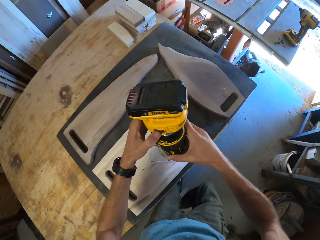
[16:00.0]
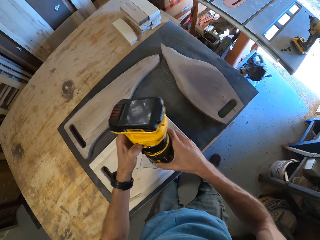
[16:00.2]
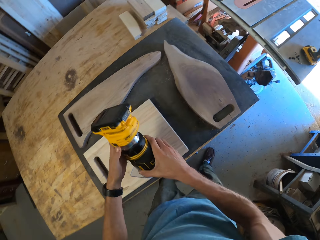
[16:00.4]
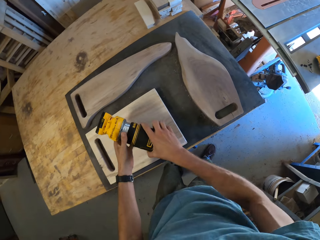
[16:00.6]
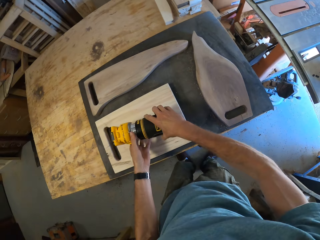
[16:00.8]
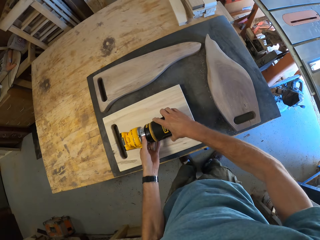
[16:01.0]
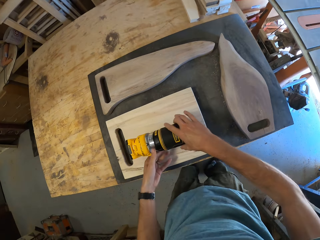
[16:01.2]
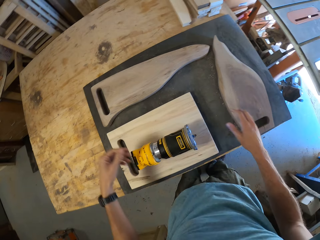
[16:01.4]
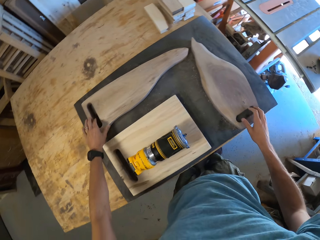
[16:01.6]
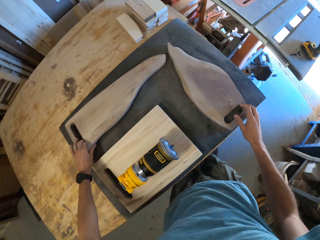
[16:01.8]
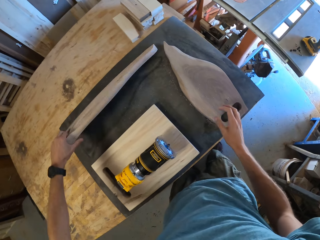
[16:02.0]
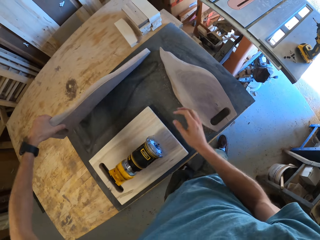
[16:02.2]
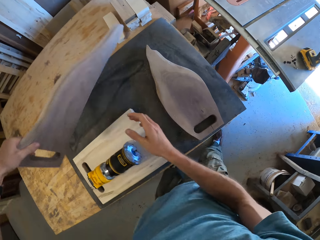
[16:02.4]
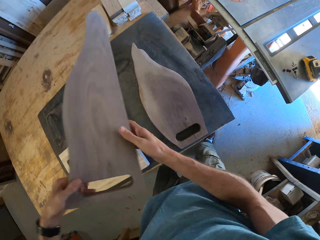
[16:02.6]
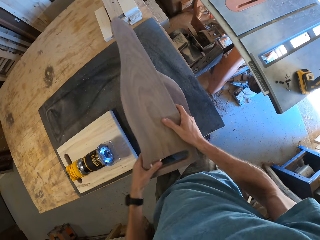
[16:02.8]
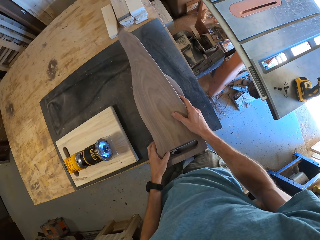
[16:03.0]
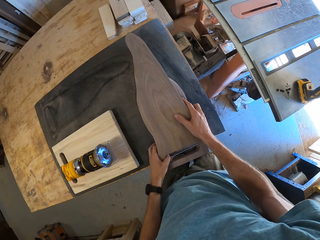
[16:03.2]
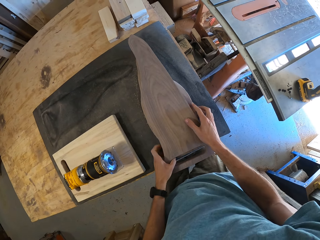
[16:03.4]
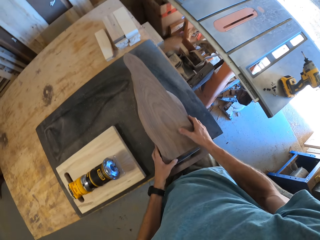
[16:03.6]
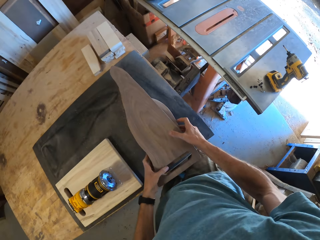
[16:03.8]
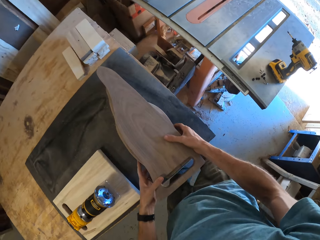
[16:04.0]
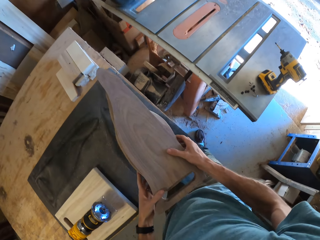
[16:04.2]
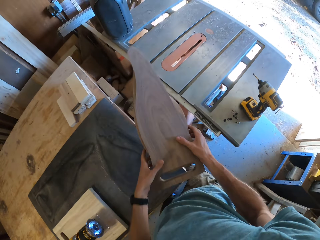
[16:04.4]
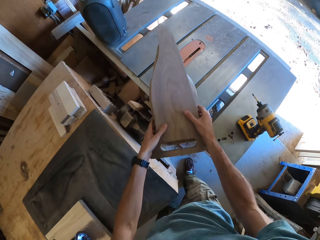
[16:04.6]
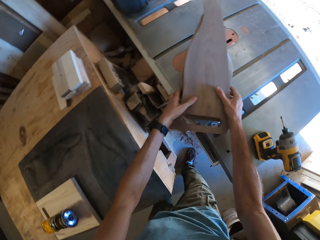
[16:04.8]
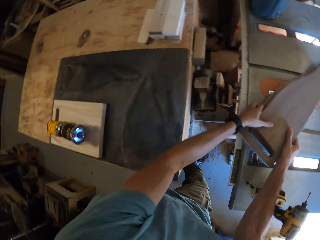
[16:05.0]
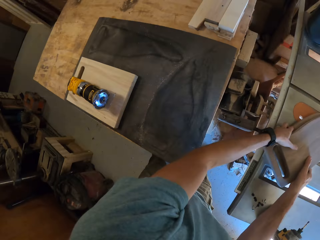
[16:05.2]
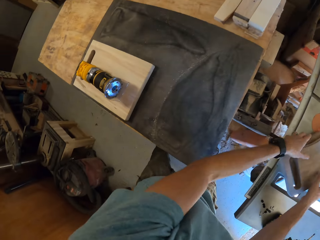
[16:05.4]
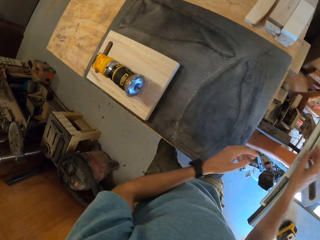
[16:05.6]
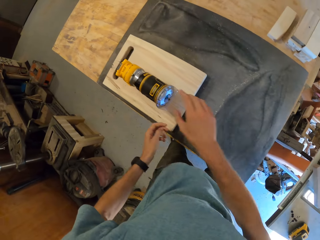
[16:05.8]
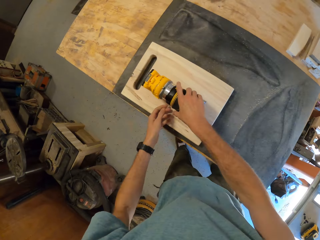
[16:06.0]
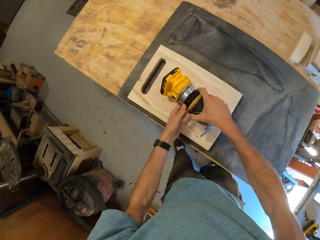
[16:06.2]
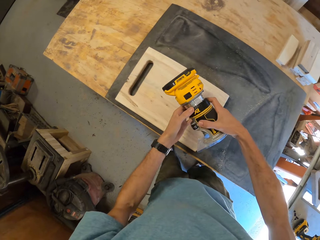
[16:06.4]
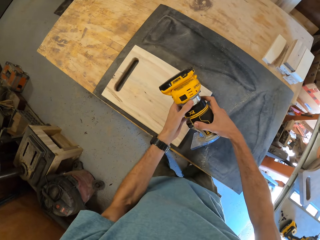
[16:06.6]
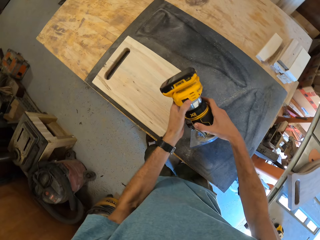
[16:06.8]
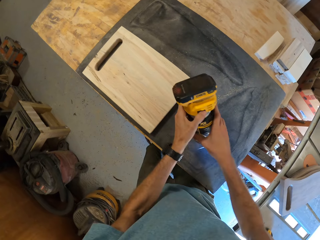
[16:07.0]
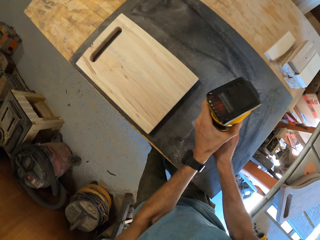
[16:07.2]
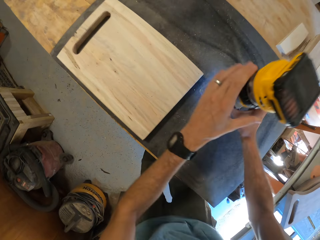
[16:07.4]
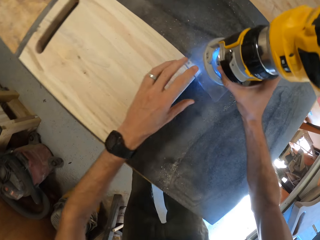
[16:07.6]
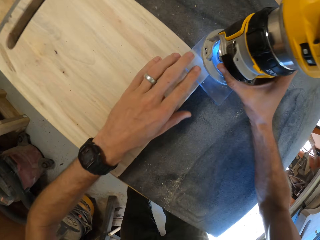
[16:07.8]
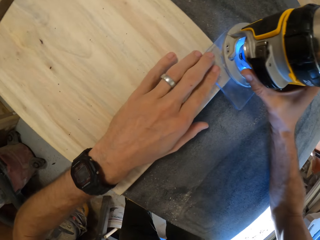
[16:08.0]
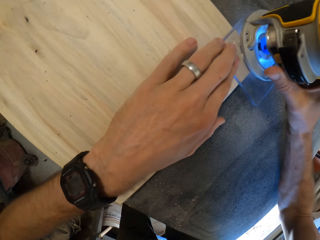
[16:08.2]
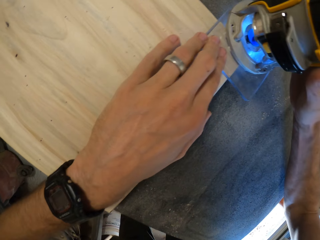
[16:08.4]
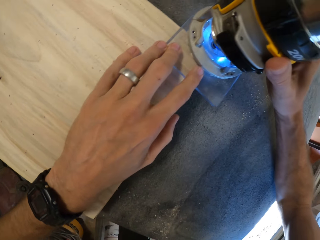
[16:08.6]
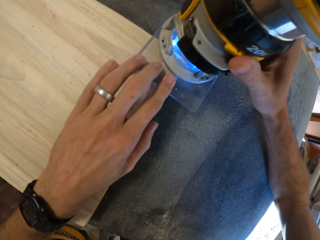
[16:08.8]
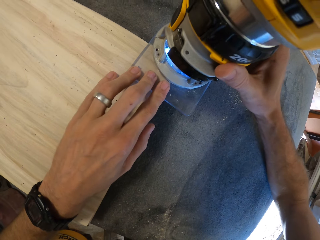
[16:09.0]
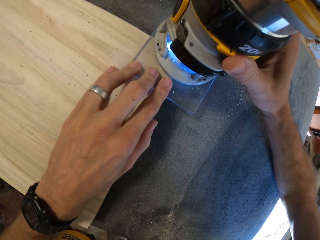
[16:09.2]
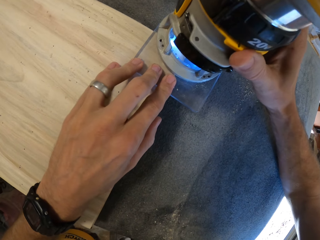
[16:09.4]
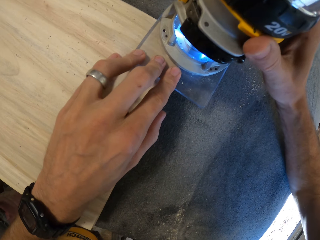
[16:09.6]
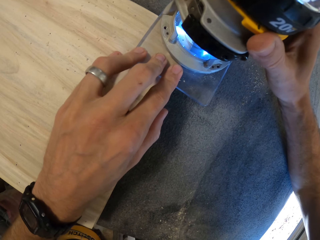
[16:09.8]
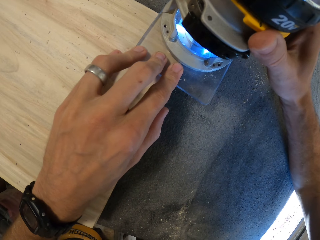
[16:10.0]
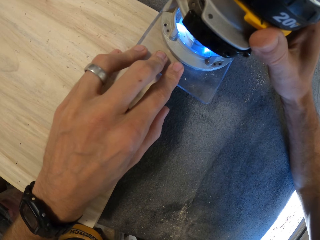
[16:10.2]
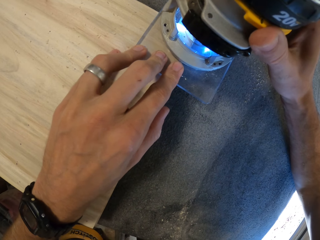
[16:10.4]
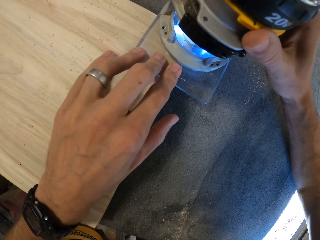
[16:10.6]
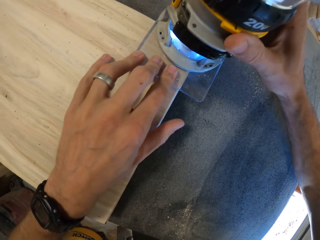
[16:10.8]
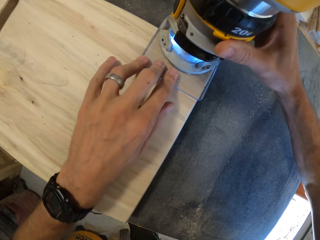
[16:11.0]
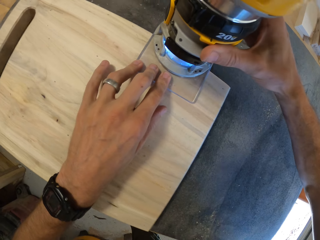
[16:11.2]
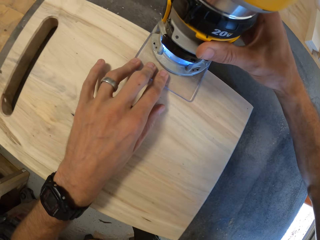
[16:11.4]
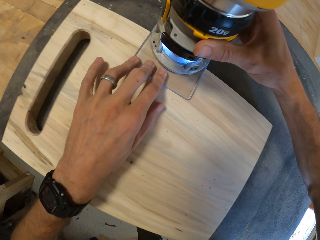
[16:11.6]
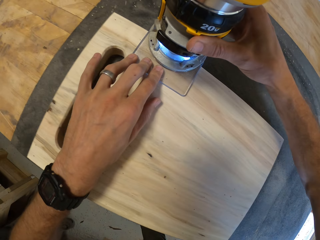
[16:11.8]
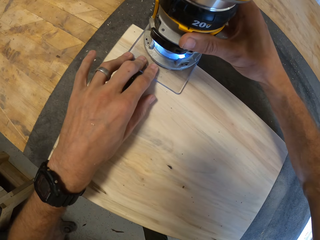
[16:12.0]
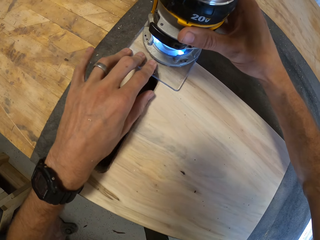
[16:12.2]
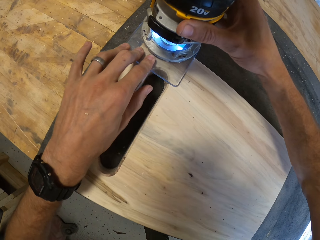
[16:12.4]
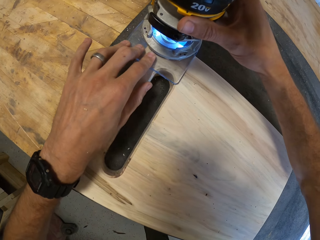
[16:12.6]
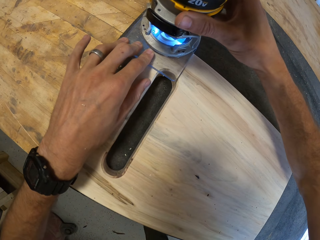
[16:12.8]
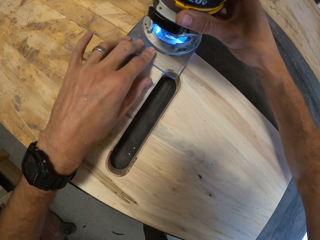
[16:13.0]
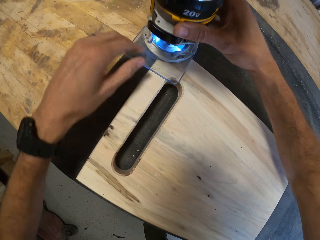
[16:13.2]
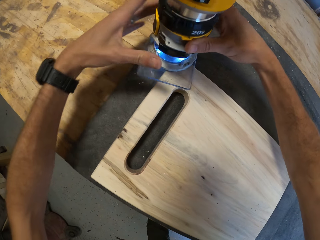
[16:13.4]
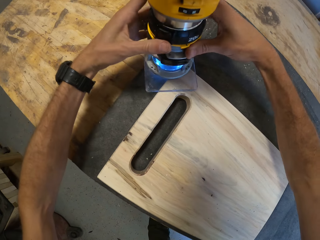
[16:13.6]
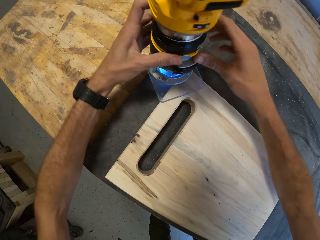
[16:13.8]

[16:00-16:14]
The camera wearer lifts something off the board. He drops the compact router on the third piece of wood with both hands. He pulls his hands off something. He picks up the first piece of wood from the table with his left hand. He places the first piece of wood on the second piece of wood with both hands. He picks up the first and second pieces of wood from the table with both hands. He drops the first and second pieces of wood on the table saw. He picks up the compact router from the third piece of wood with both hands. He puts something on the board. He holds something with both hands. He sands the board with something. He trims the edges of the third piece of wood with the compact router with both hands.

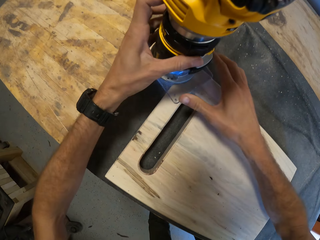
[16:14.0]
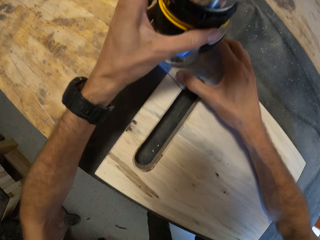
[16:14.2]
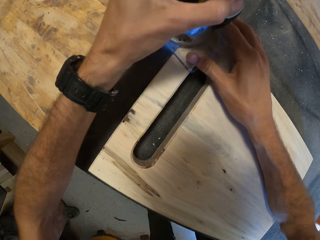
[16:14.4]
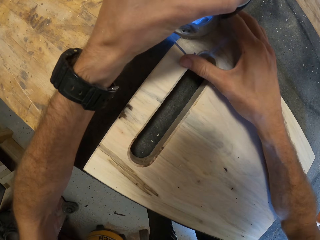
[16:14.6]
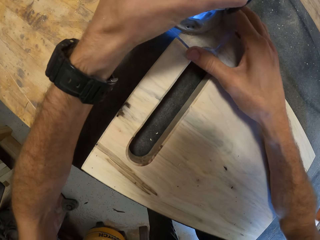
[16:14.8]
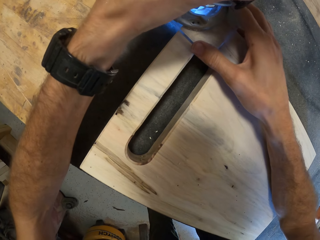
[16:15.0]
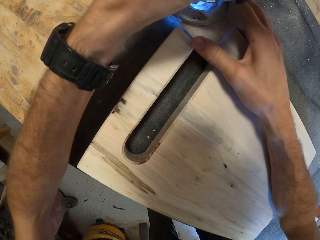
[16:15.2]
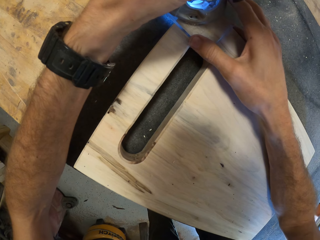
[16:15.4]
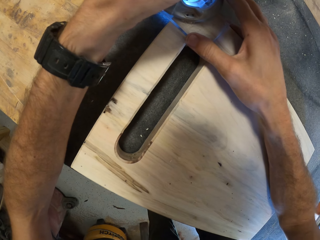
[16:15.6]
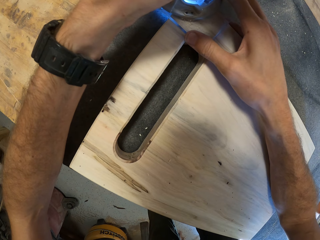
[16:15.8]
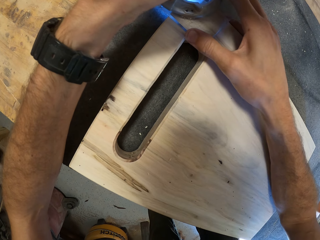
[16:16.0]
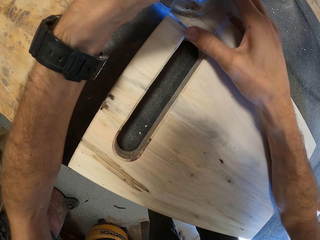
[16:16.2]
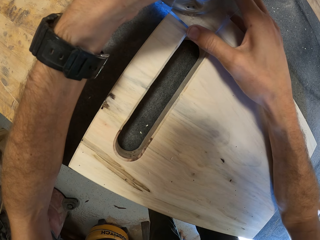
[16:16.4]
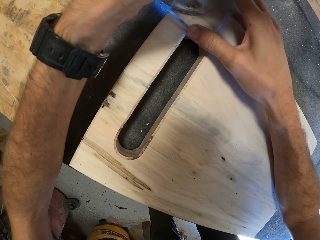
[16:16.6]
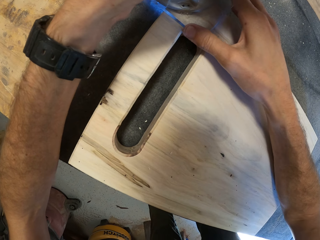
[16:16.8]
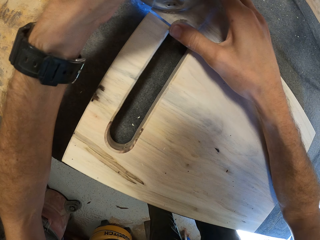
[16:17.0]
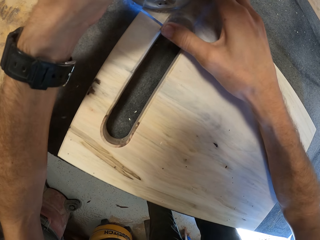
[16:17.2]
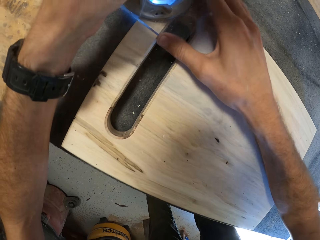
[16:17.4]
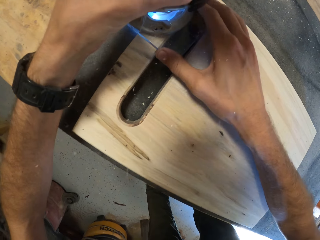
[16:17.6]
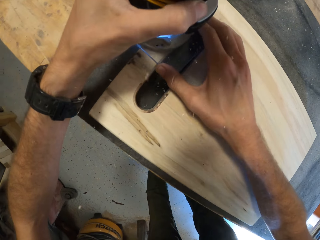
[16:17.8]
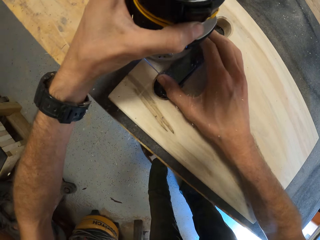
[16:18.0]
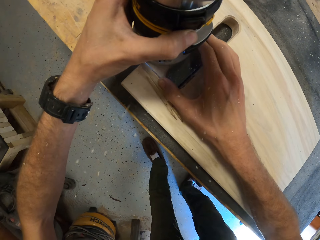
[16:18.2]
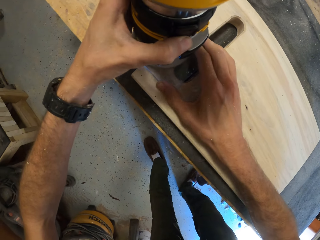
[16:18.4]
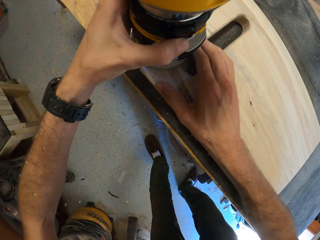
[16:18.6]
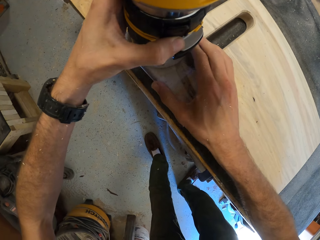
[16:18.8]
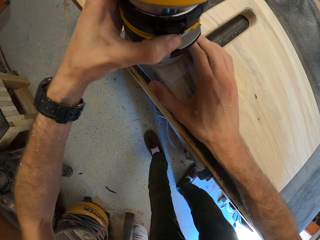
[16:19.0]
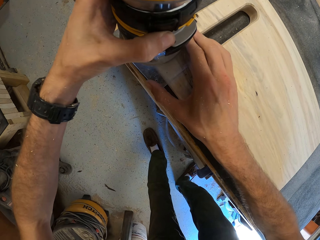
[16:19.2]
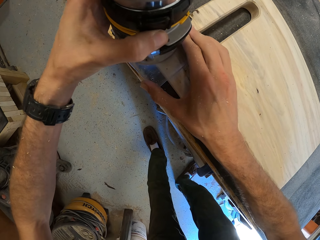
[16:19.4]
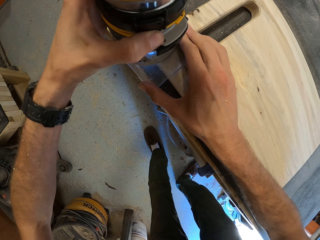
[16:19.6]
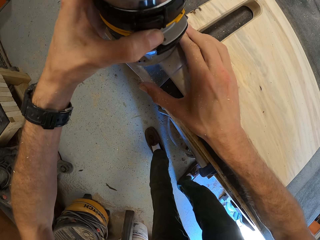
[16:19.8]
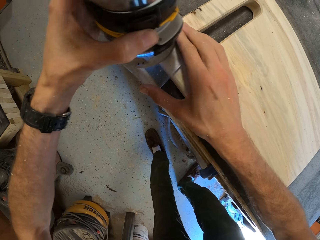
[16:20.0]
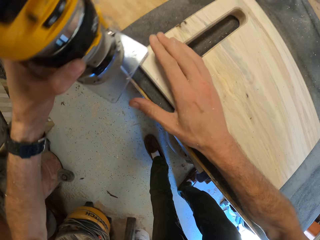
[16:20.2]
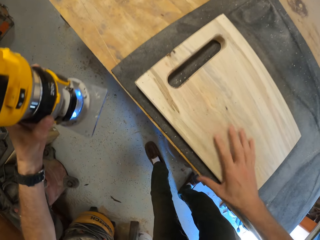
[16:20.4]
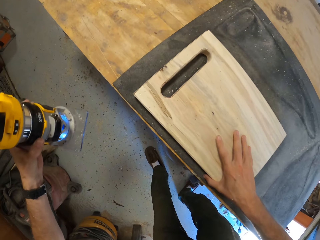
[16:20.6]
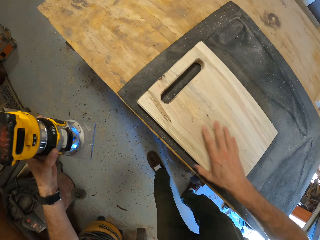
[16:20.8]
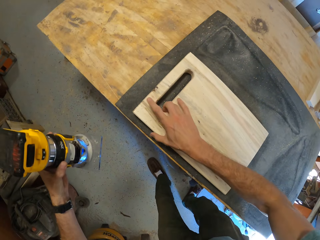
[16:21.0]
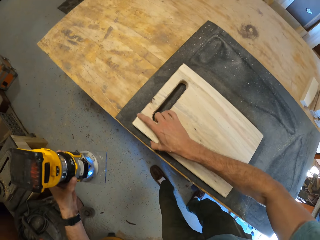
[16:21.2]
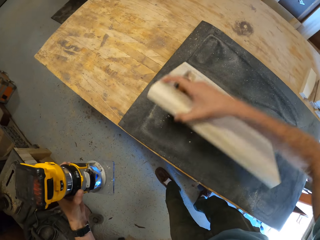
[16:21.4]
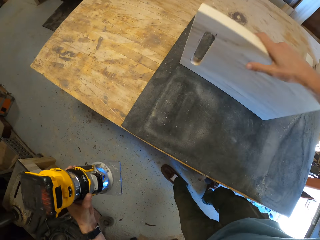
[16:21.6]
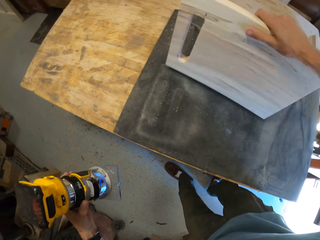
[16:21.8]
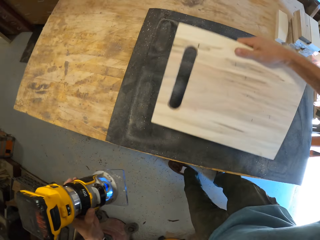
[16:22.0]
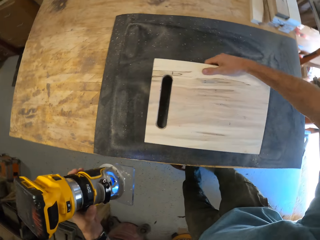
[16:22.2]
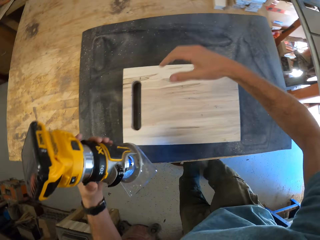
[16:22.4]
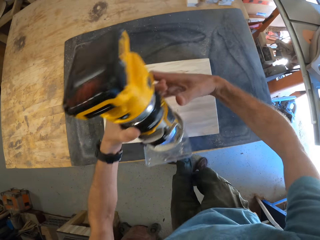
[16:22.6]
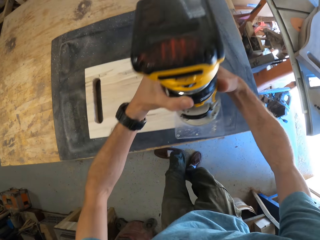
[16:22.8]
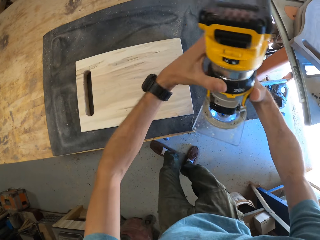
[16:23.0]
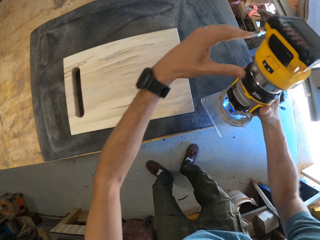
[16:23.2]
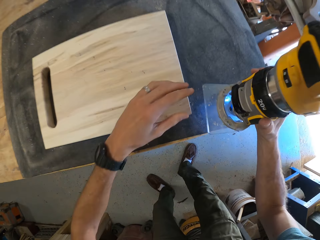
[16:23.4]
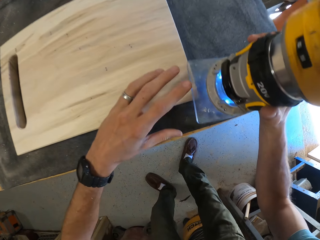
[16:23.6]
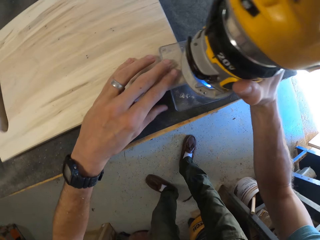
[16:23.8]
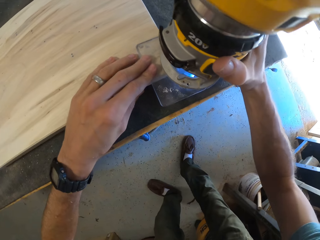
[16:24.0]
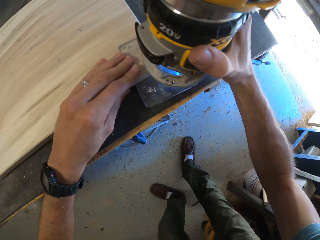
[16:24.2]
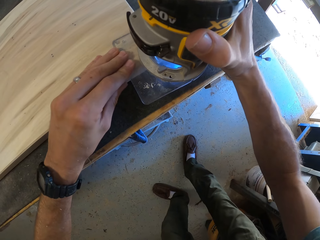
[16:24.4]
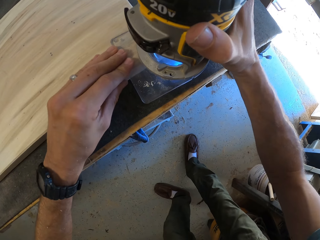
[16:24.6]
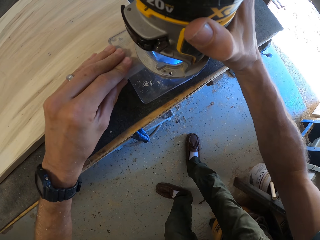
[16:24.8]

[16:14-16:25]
The camera wearer holds something with both hands. He sands the board with something. He pulls something off the board. He turns over the third piece of wood with his right hand. He holds something with both hands. He puts something on the board.
